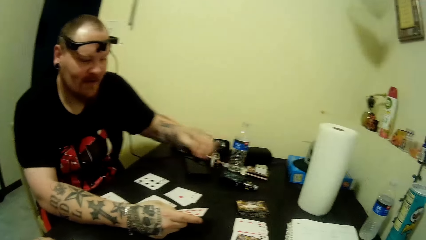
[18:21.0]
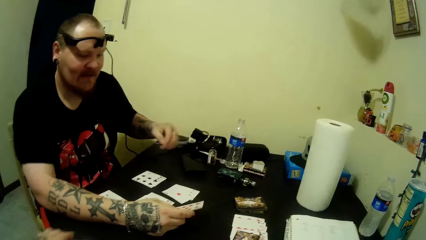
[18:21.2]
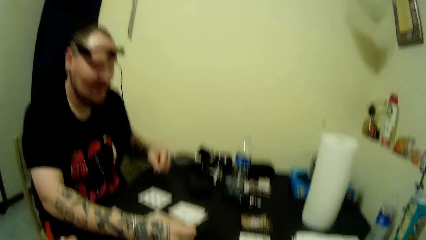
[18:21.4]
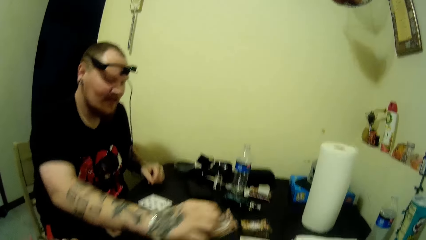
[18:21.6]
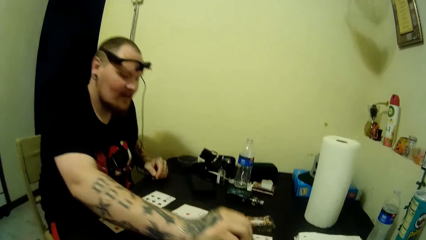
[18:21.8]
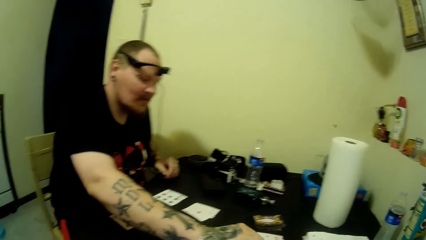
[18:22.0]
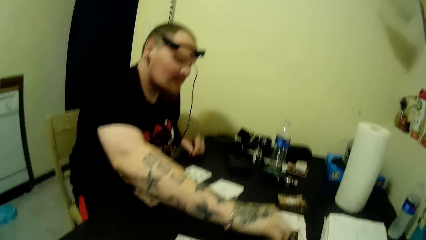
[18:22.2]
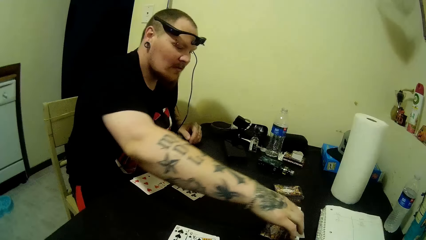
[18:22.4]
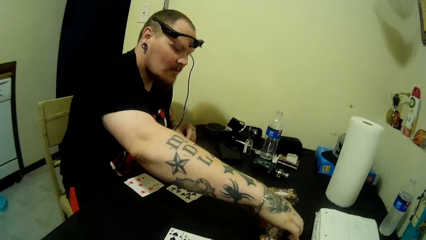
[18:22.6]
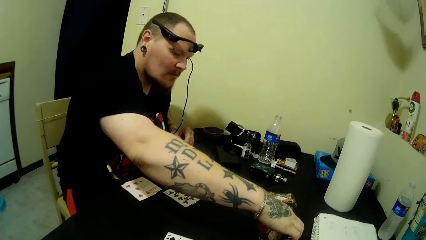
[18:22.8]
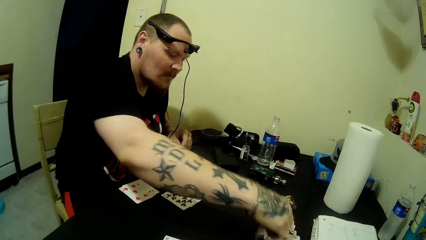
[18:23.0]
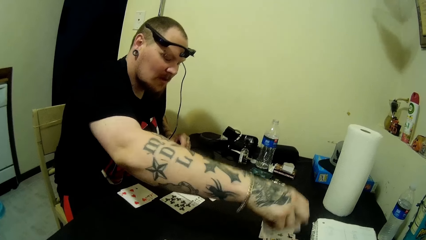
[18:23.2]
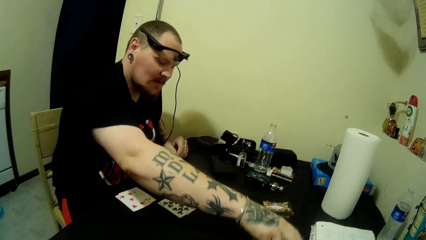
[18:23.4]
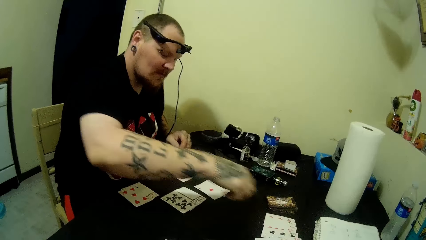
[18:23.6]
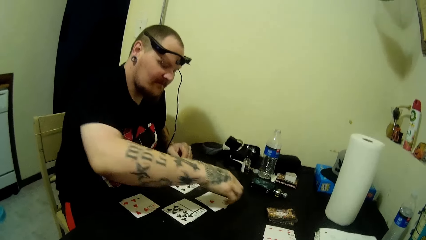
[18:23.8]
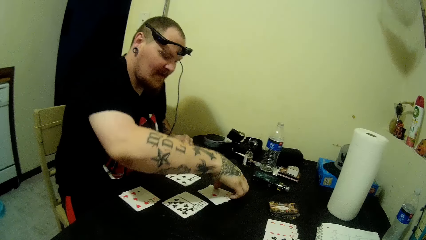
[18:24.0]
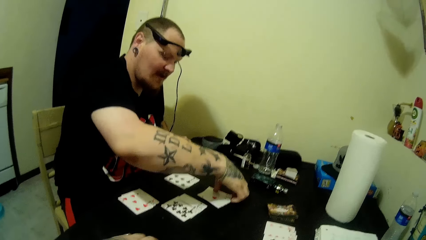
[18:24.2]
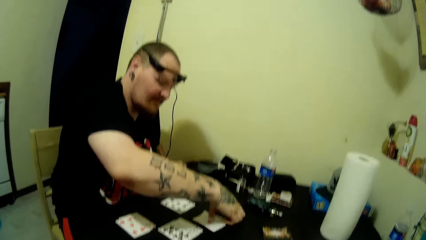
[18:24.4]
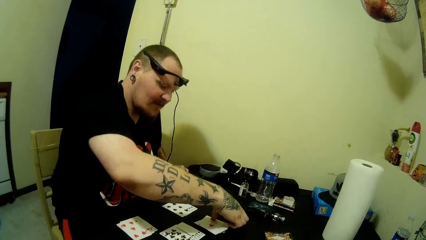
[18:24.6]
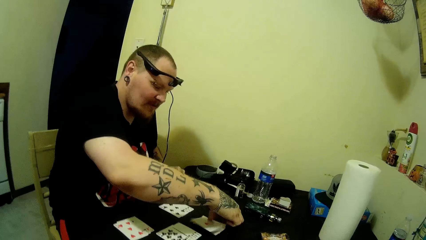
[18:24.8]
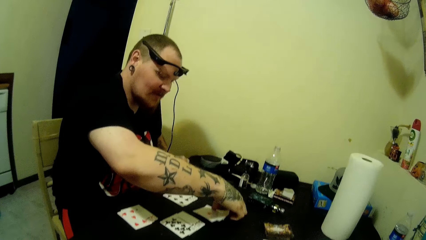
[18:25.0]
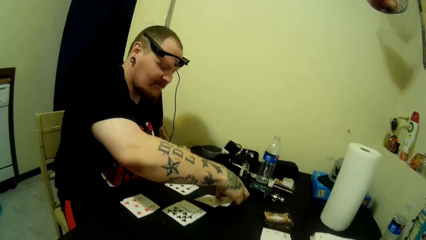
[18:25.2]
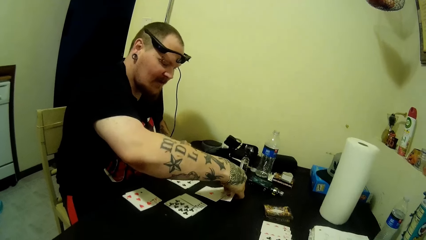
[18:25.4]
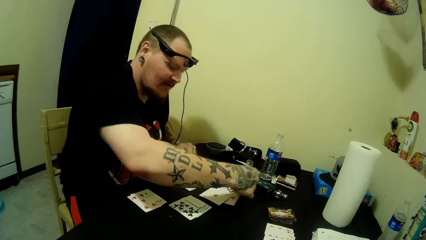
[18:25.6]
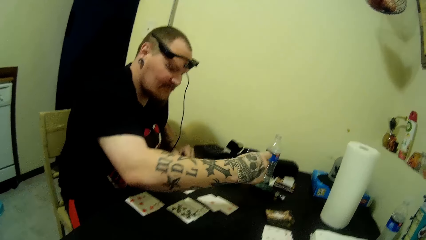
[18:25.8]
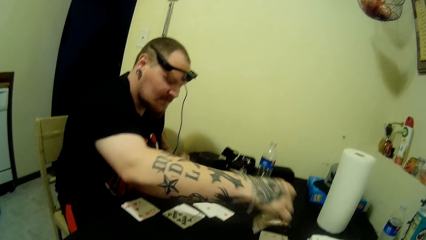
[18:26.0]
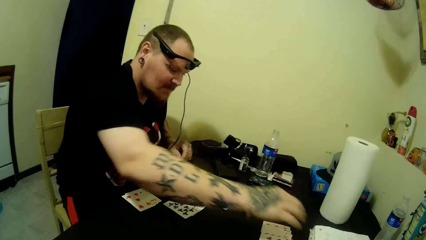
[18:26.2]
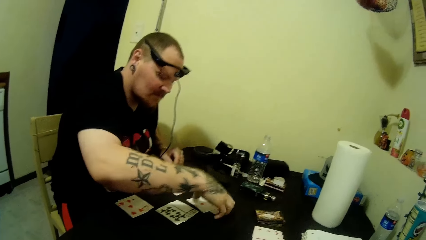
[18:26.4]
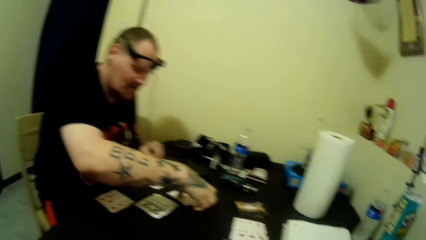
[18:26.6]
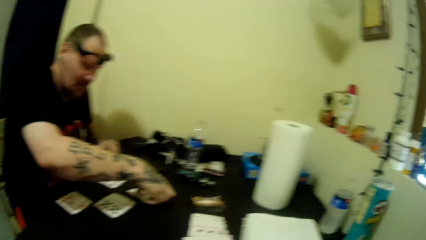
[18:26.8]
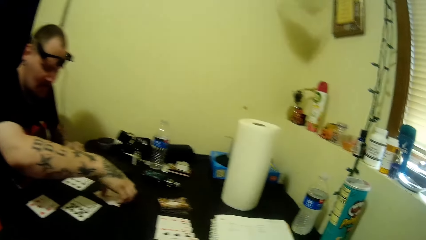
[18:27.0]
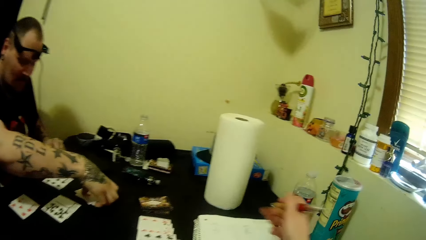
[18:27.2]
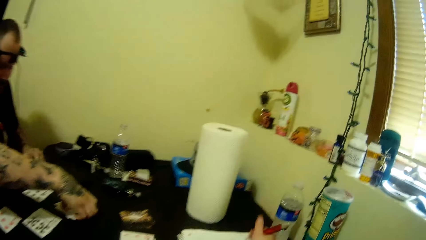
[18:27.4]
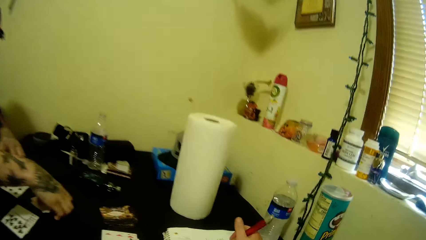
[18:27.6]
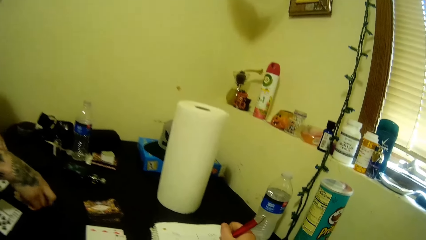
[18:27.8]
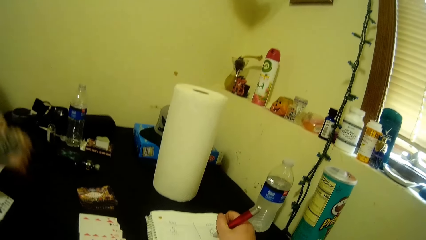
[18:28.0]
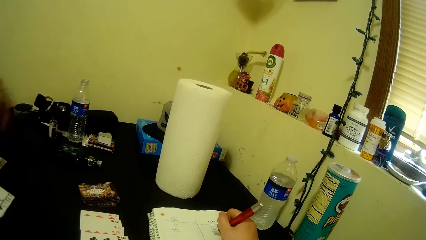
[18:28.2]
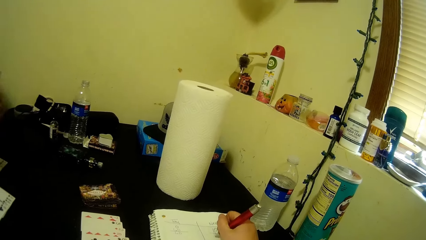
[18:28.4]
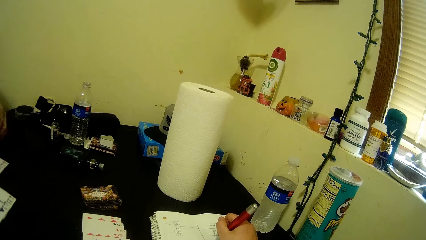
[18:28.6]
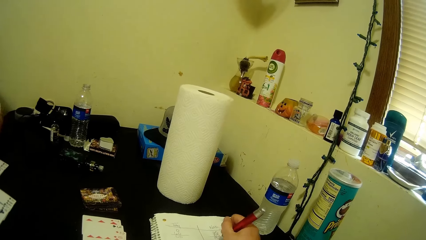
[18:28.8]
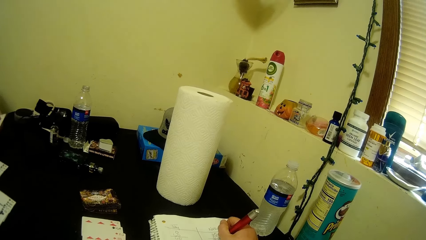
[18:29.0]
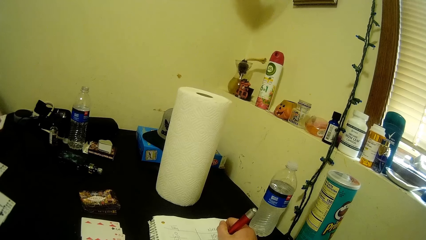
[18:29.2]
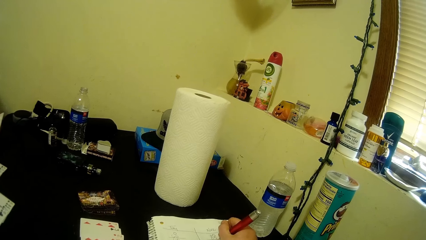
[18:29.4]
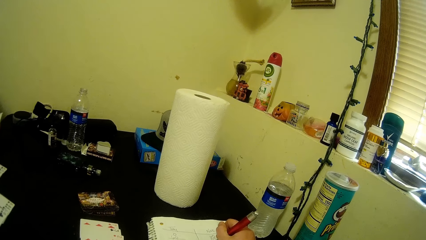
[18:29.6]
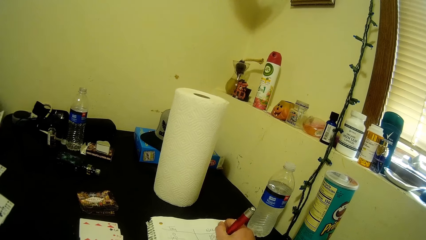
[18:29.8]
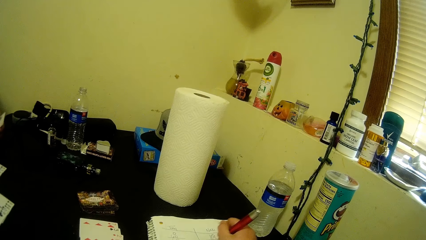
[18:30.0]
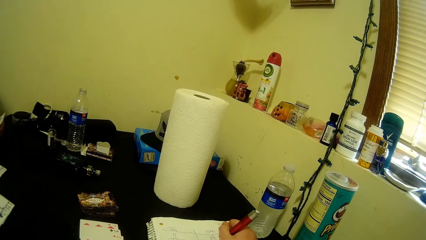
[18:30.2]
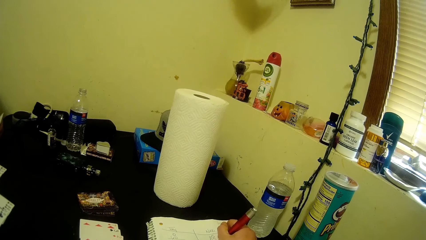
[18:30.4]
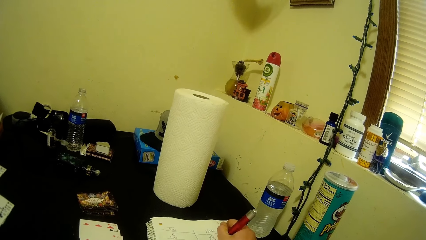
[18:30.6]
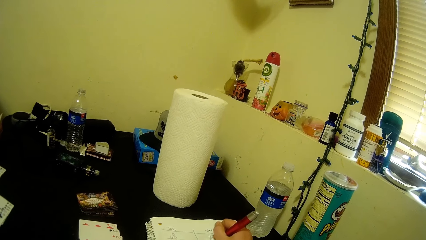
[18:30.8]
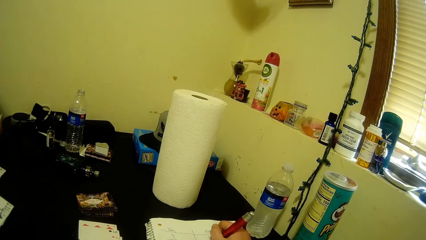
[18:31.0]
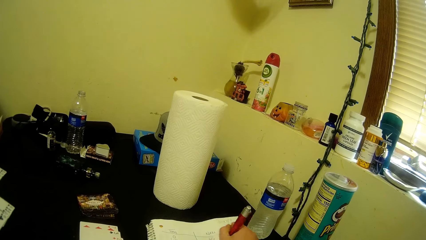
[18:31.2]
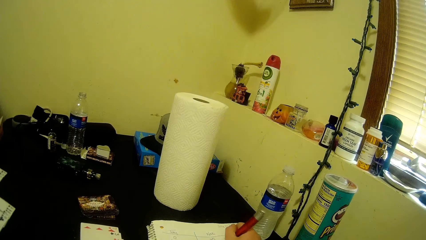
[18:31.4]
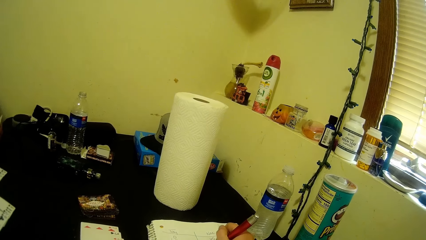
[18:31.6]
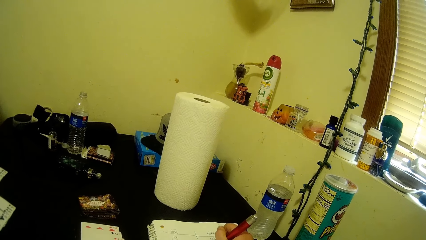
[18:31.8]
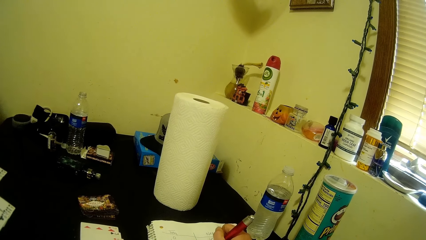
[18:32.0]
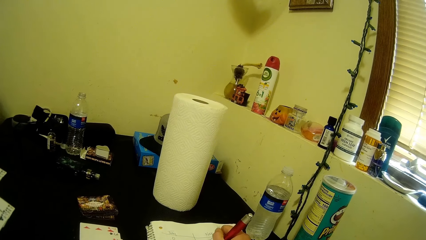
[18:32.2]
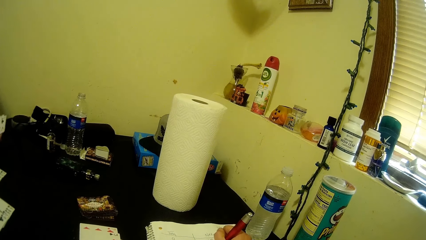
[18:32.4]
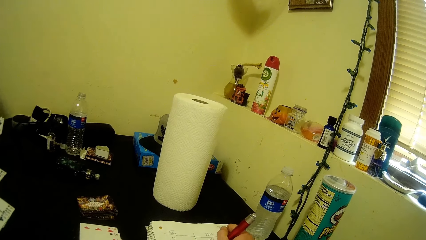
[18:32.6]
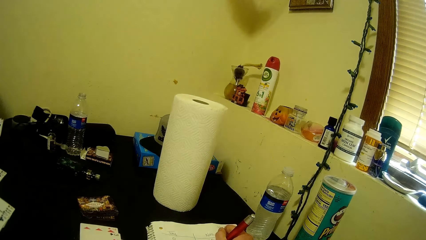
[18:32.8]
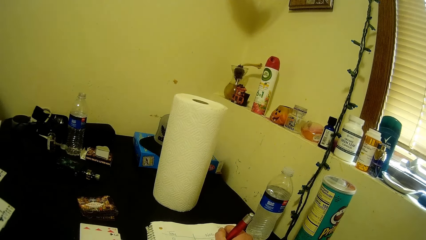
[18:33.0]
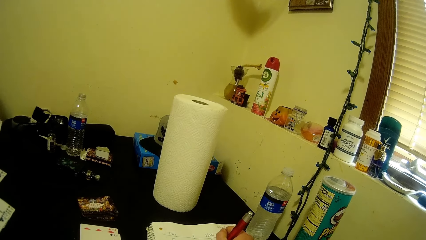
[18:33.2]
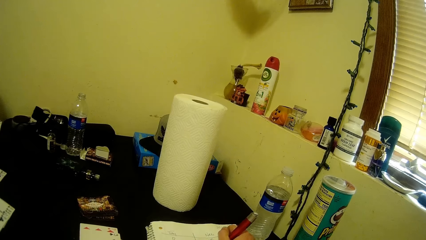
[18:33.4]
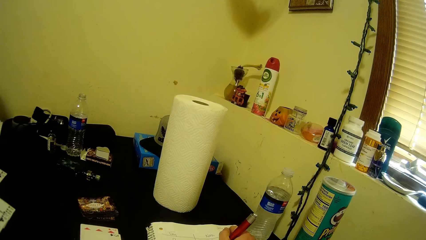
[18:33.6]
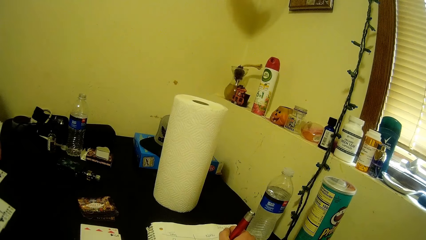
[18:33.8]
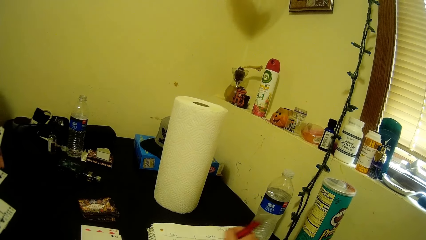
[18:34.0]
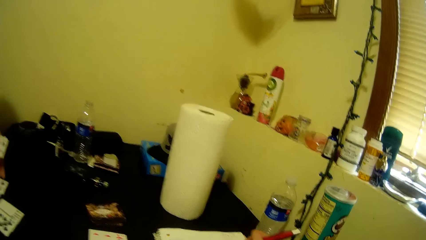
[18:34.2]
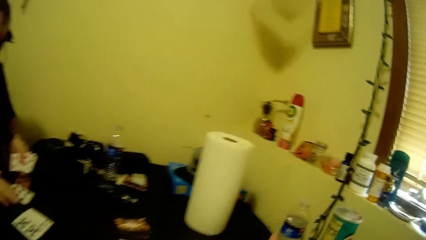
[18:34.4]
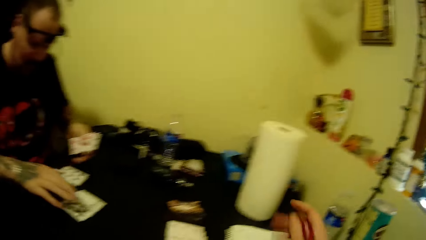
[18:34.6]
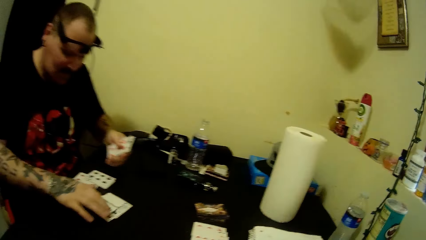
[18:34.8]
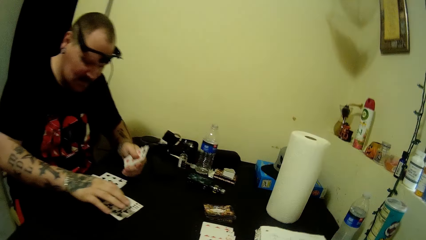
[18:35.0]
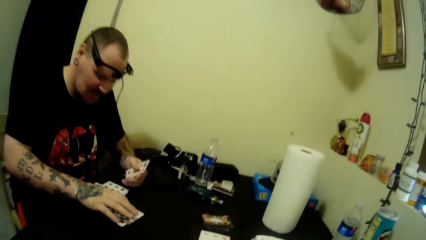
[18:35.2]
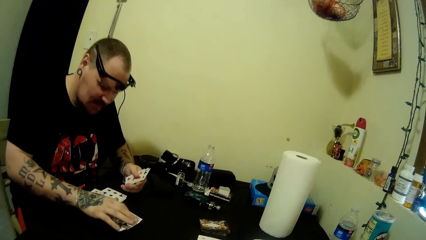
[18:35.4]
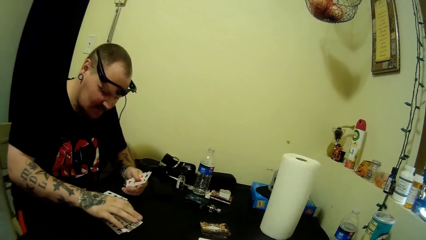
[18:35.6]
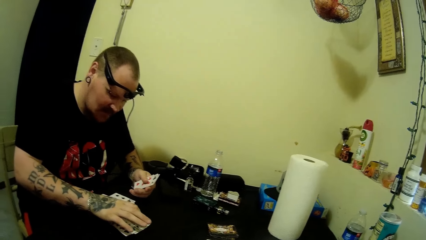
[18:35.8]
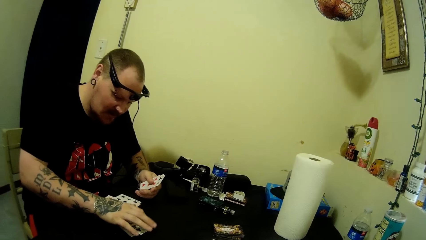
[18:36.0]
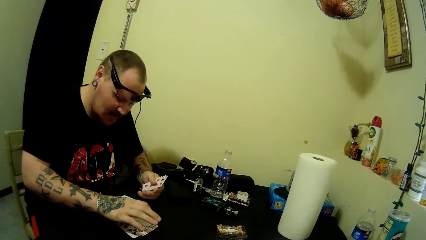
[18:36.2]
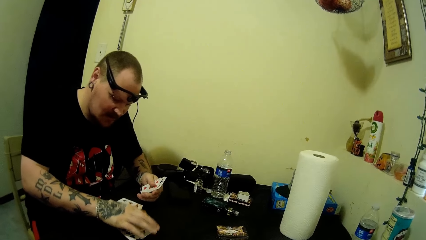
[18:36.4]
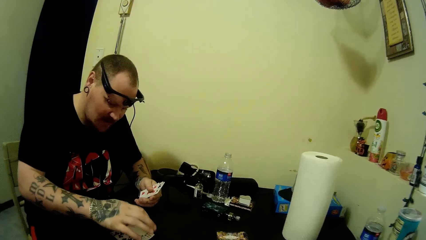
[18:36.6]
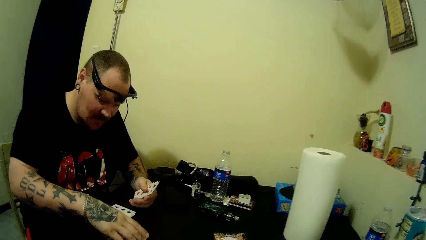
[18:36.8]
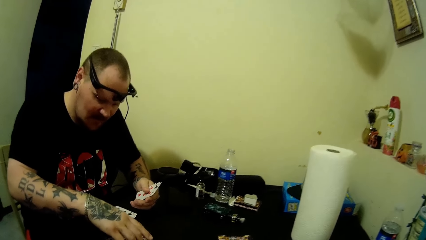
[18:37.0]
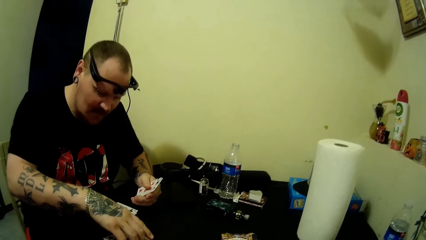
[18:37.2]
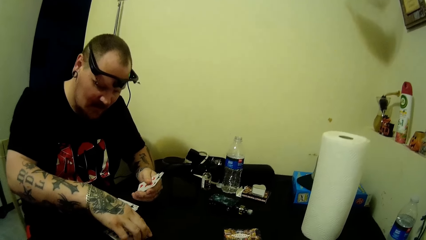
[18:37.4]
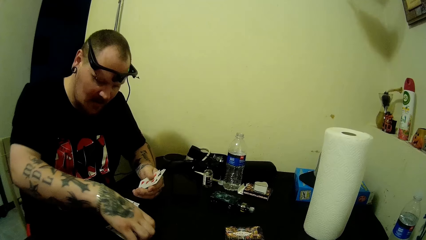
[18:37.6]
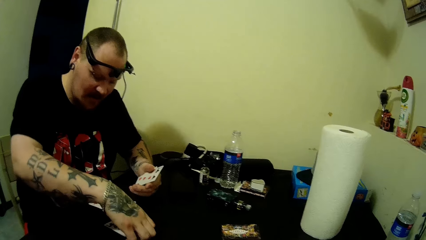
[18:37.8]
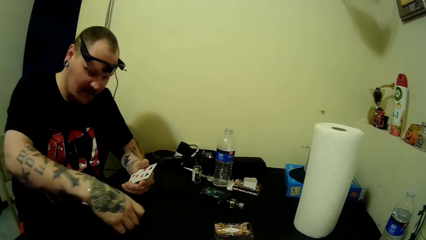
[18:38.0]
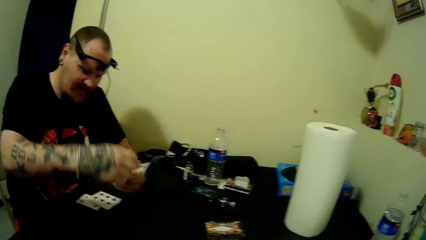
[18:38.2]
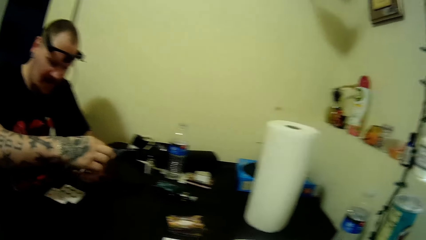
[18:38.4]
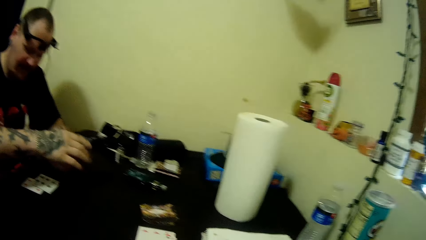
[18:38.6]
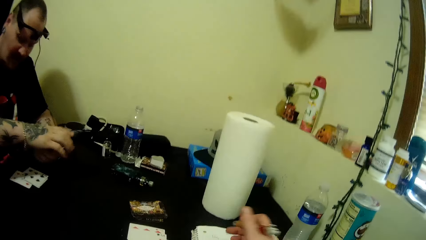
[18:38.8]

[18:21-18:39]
The camera wearer talks with a man. The man drops some card on the table, picks up a card, lays the card down, and picks up a card. The camera wearer writes on a book. The man counts the cards, picks up a card, and arranges the cards.
